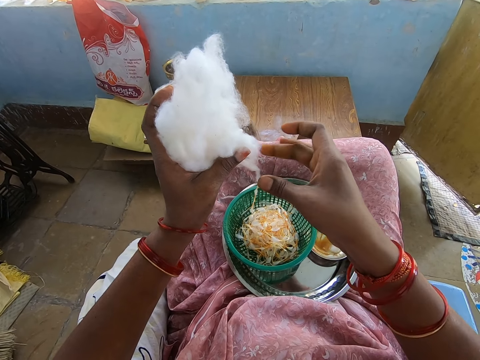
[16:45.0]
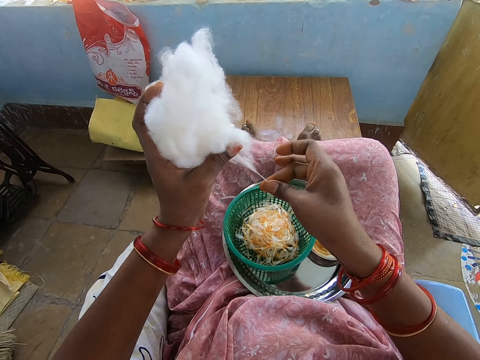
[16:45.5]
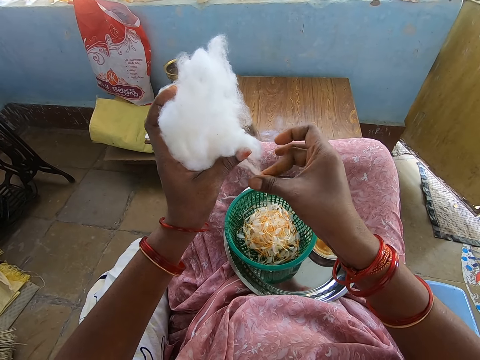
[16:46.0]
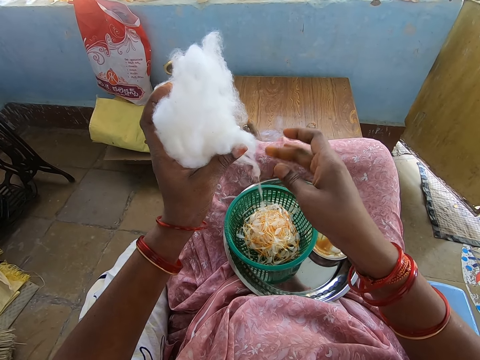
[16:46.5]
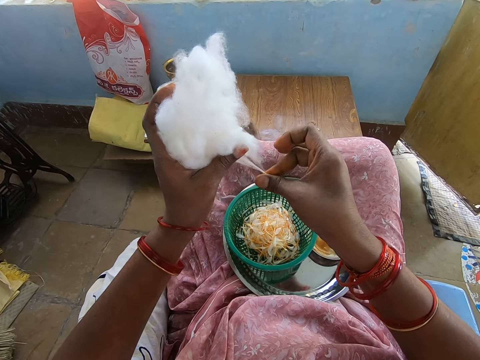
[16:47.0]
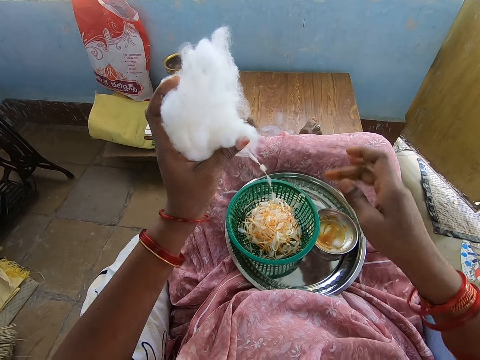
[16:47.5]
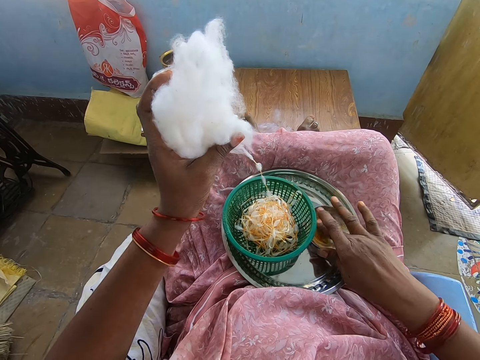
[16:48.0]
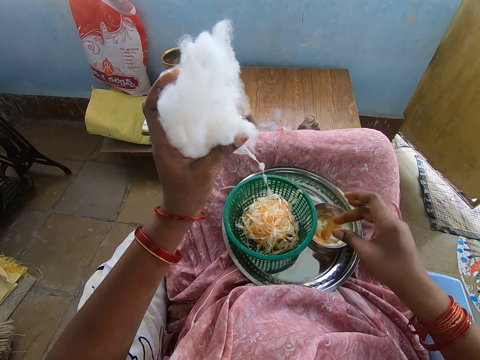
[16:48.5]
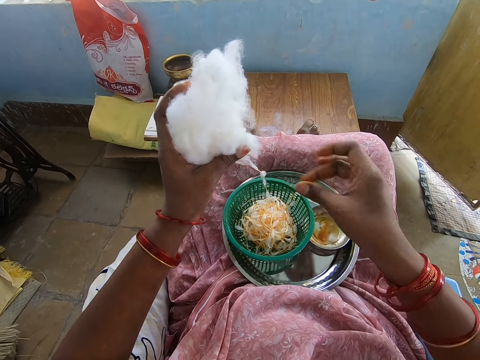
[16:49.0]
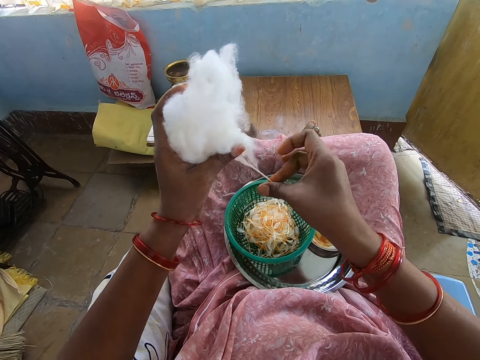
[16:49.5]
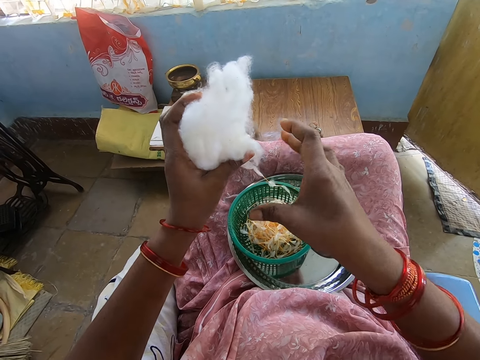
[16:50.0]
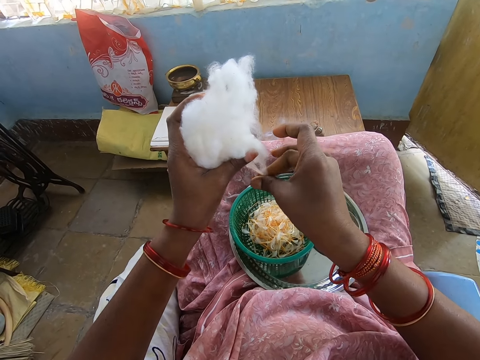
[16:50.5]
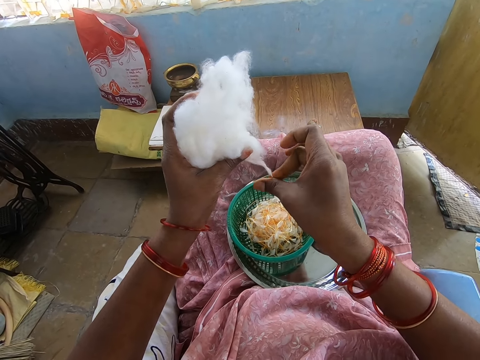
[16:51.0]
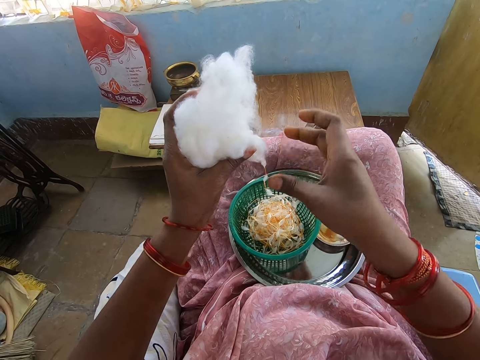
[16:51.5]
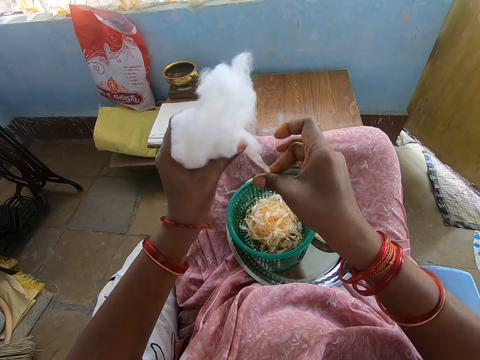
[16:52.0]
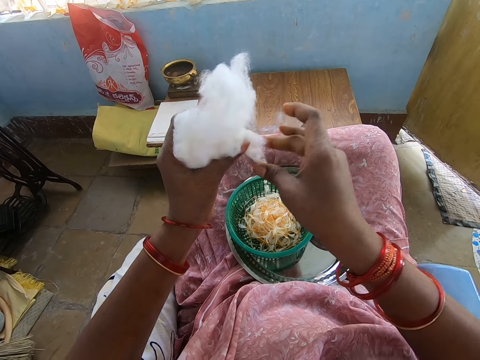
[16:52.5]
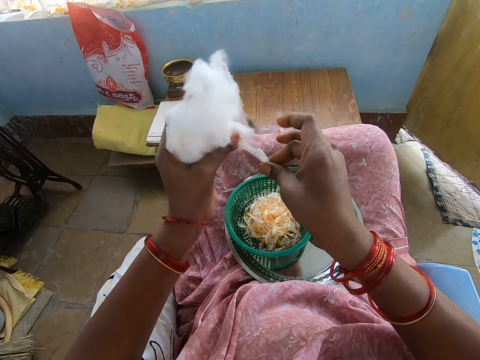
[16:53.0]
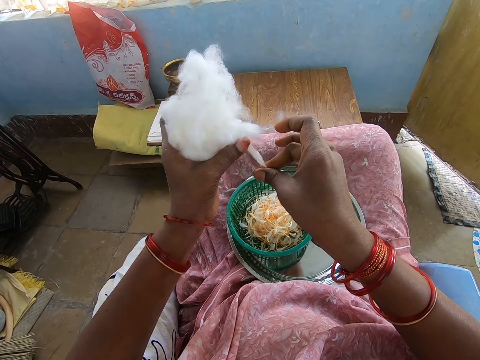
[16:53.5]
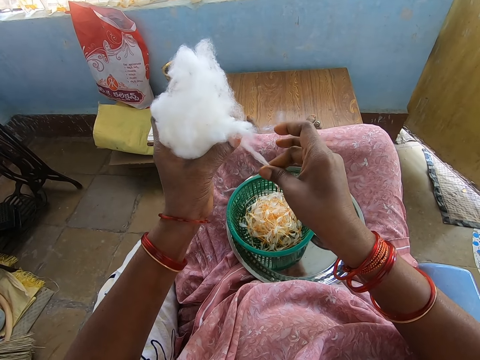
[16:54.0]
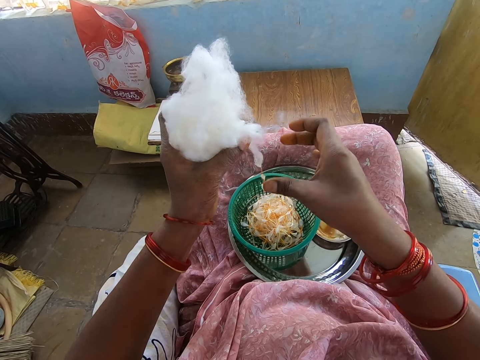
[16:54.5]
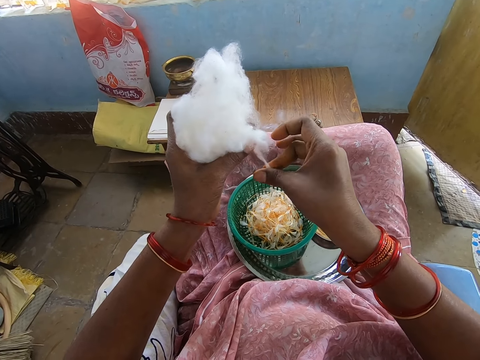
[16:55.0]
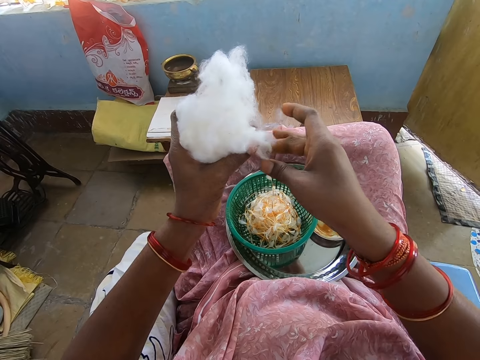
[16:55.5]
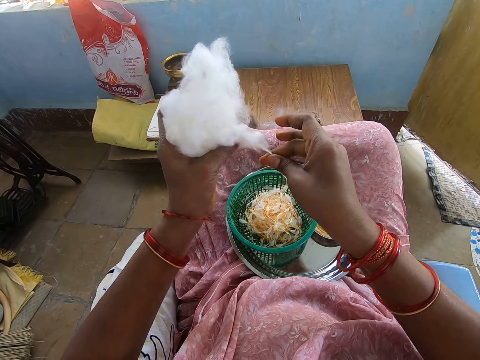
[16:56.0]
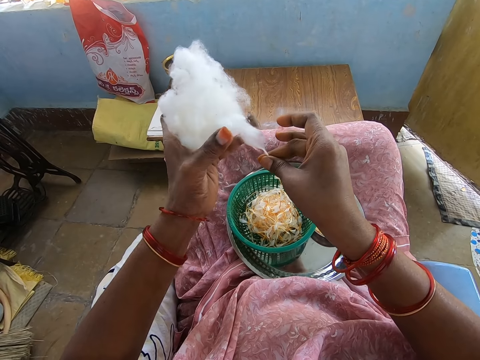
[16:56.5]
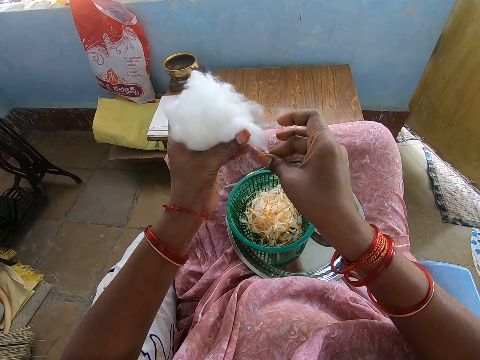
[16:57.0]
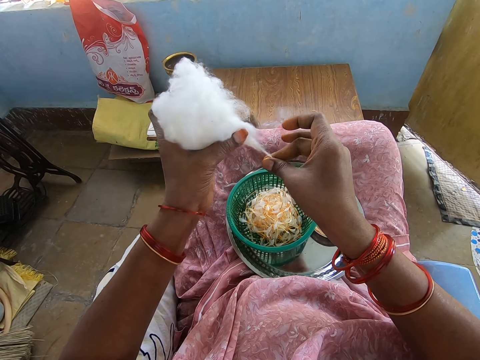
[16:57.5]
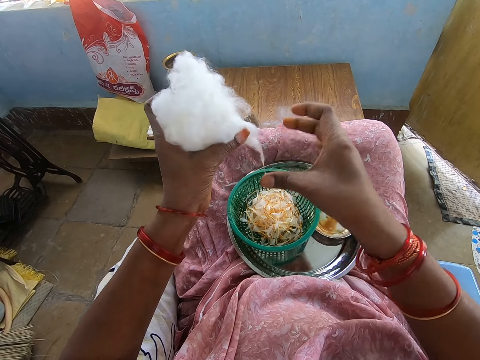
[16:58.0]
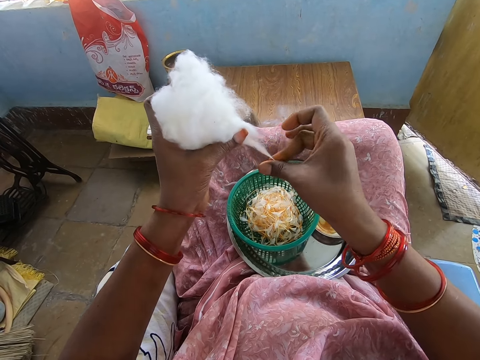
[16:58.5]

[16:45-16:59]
The camera wearer takes honey from the plate of honey on the tray with her right middle finger. She touches the oil. She rubs her right middle finger with her right thumb. She twists out the cotton ball in her left hand with the honey in her right hand.

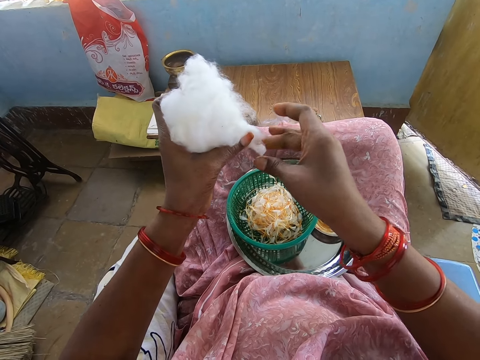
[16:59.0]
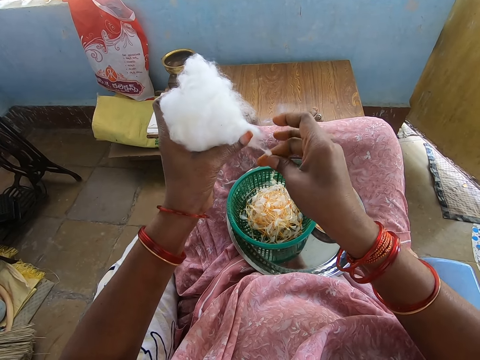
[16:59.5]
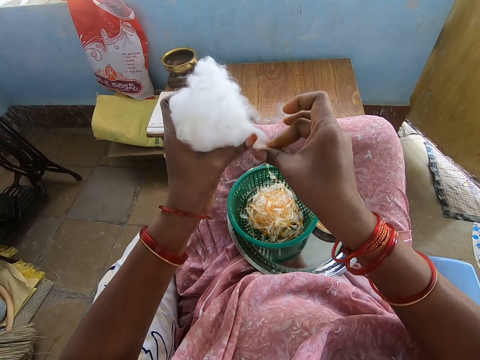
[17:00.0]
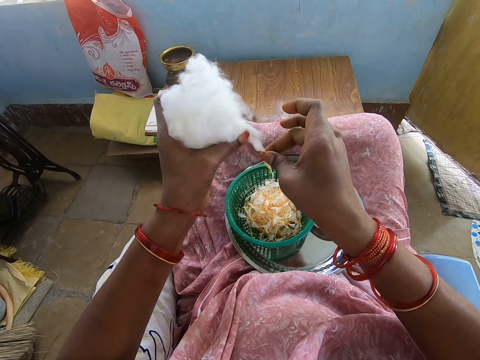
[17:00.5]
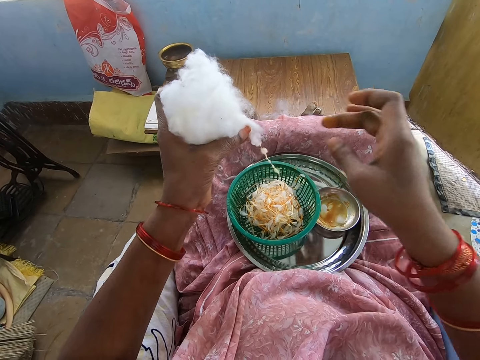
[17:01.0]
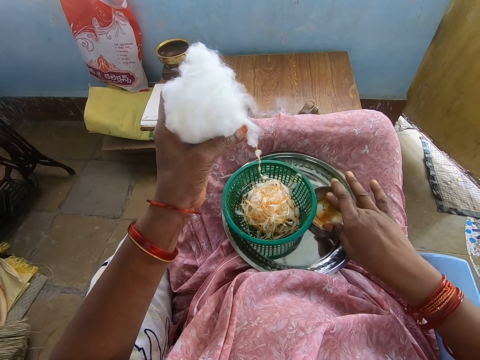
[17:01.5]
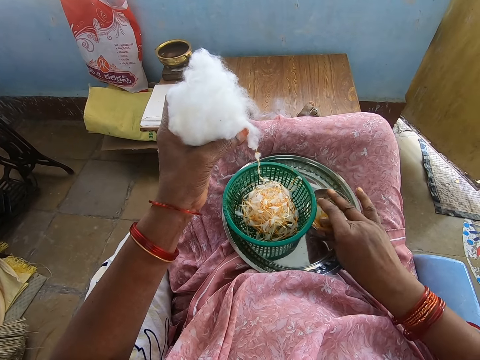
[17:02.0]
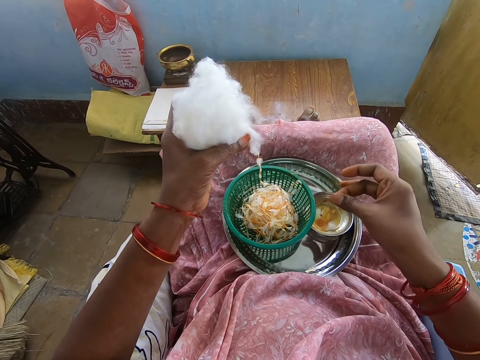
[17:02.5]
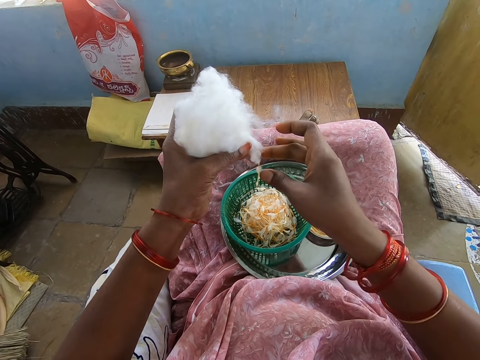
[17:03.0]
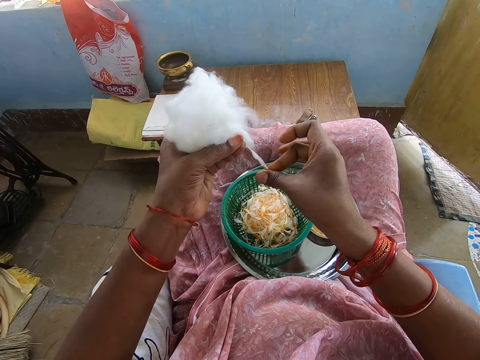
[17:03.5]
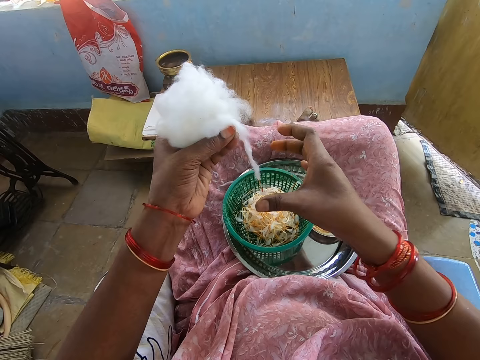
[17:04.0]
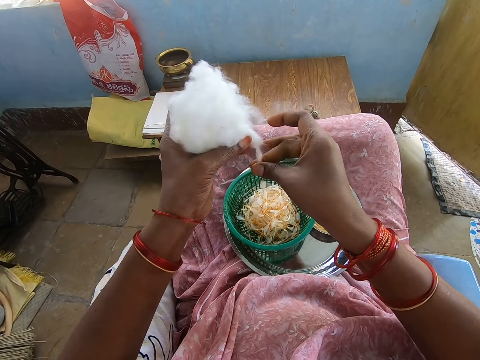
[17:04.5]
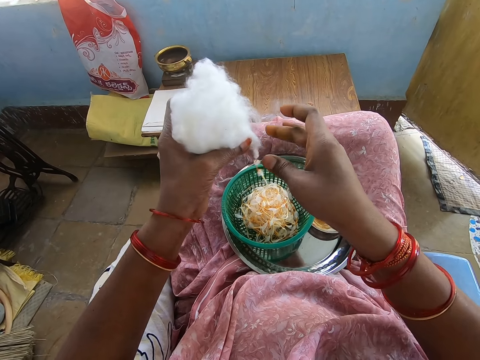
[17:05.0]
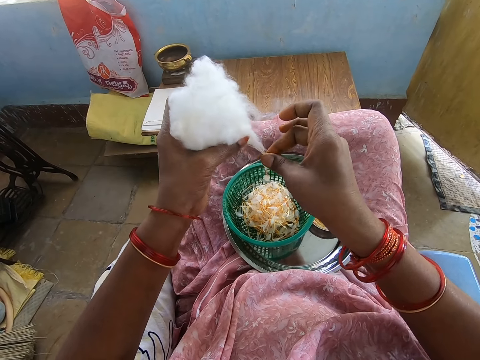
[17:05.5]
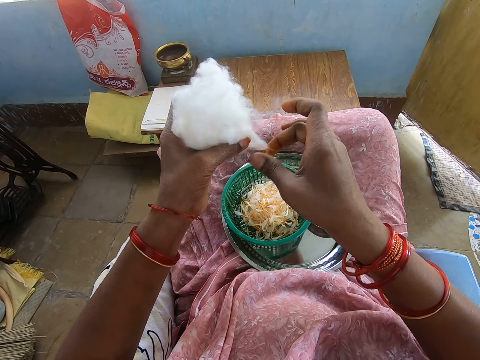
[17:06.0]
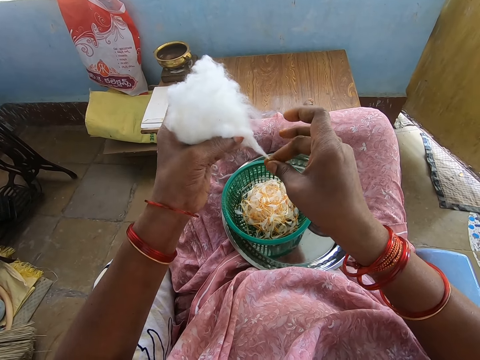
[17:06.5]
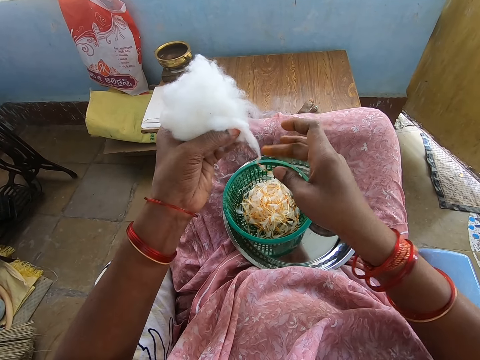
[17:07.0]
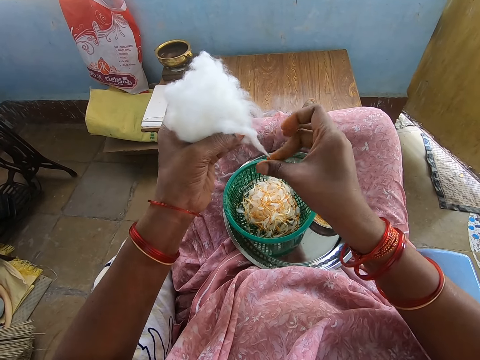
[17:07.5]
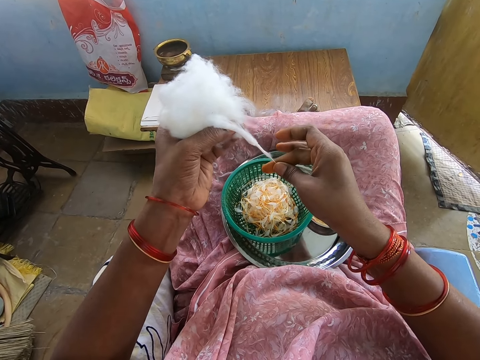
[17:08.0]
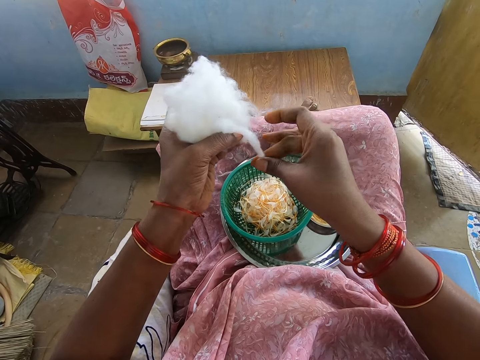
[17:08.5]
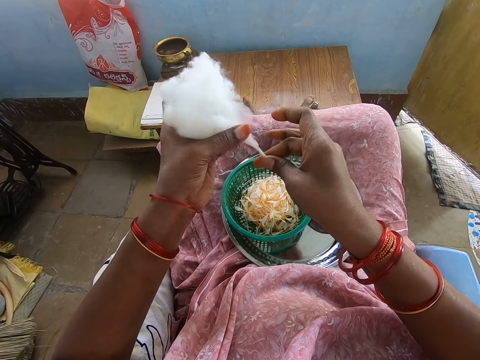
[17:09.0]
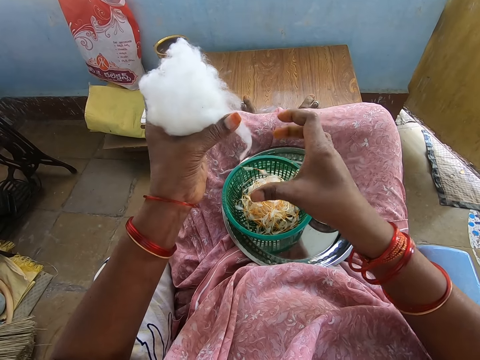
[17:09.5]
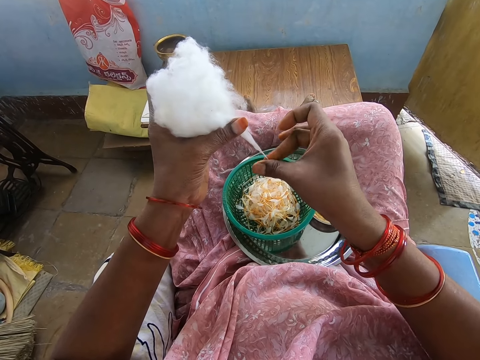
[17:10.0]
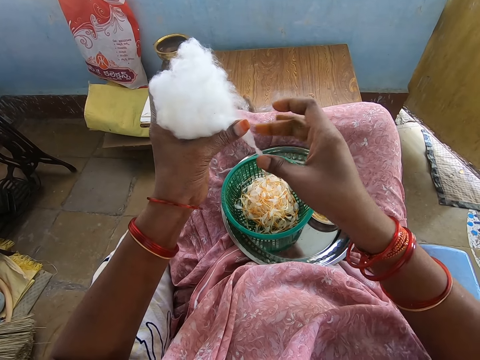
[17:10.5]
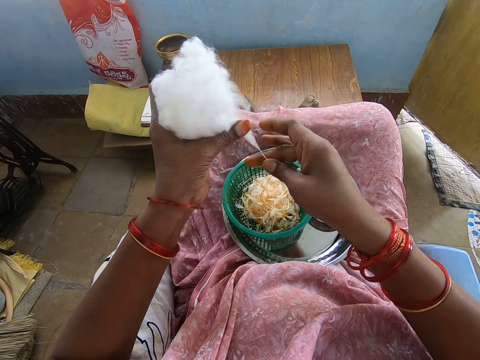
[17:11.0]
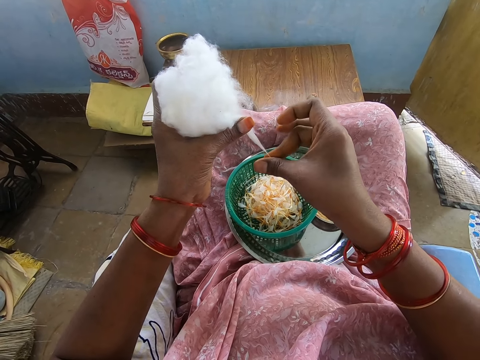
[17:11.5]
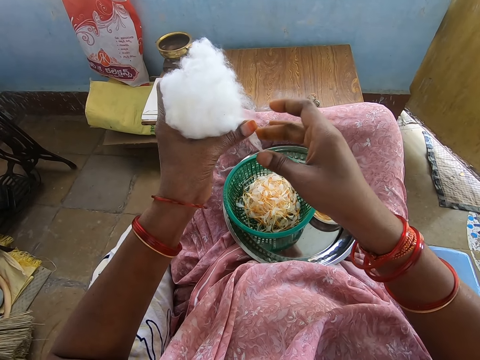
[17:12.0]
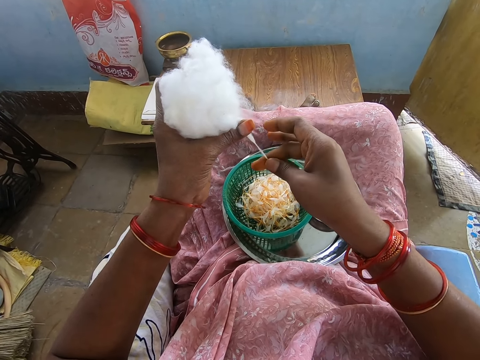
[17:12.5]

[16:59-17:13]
The camera wearer takes honey from the plate of honey on the tray with her right middle finger. She touches the oil. She rubs her right middle finger with her right thumb. She twists out the cotton ball in her left hand with the honey in her right hand.
